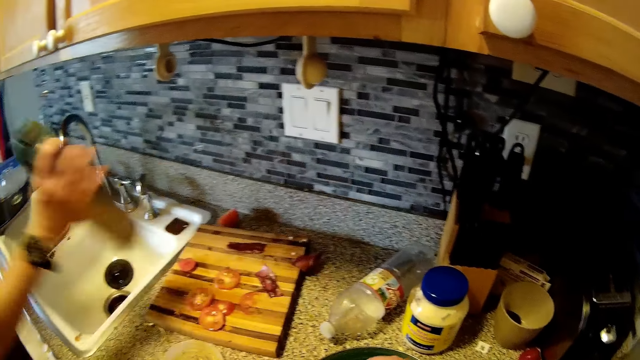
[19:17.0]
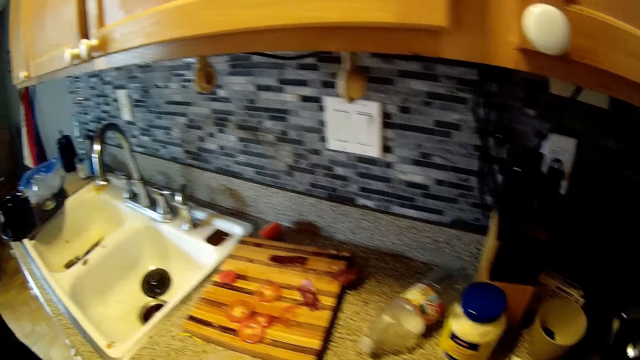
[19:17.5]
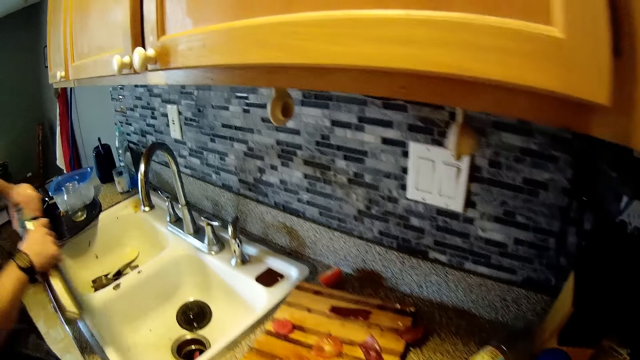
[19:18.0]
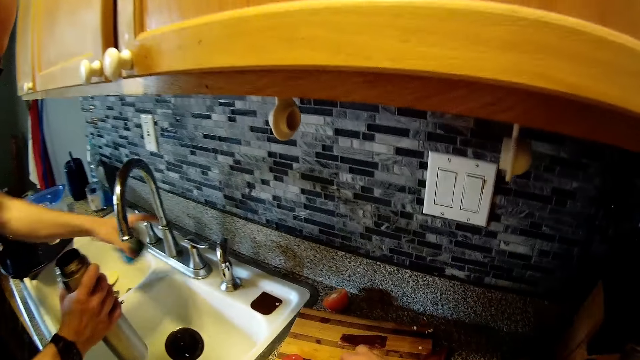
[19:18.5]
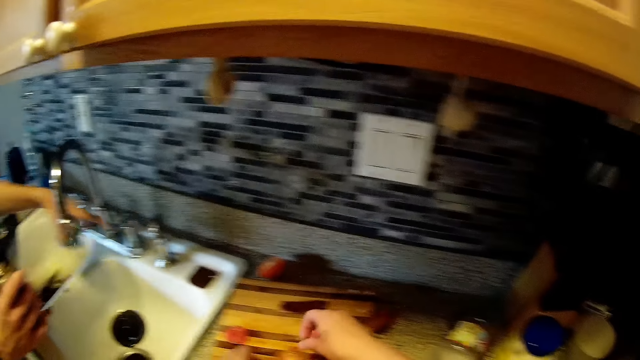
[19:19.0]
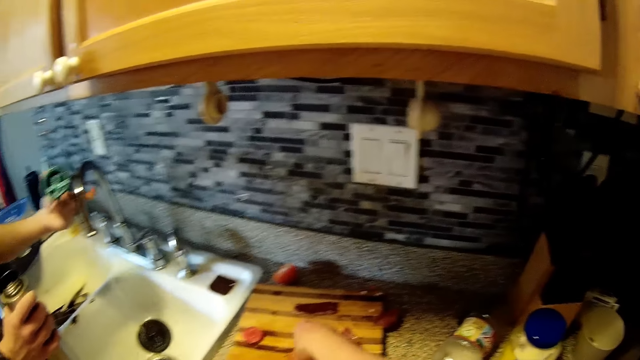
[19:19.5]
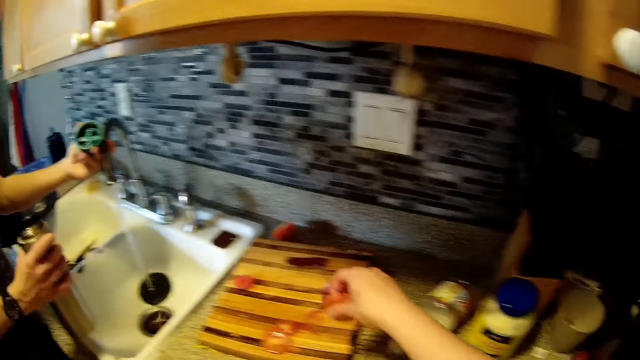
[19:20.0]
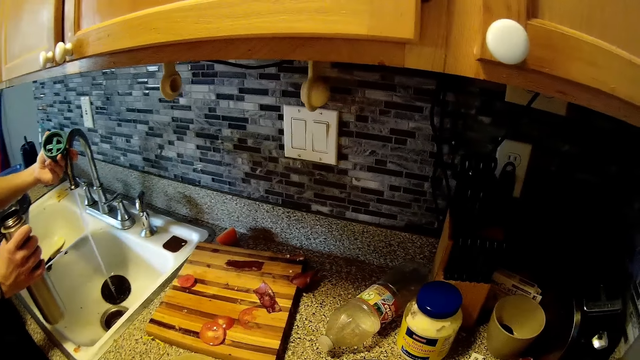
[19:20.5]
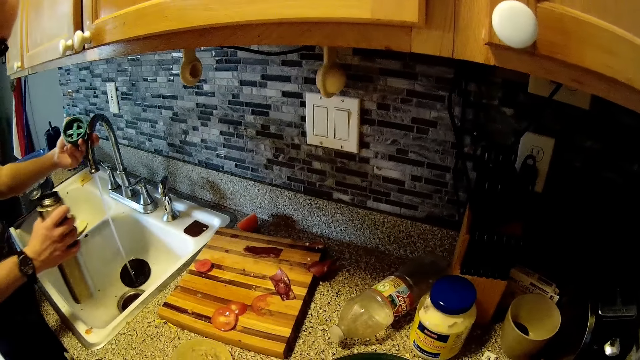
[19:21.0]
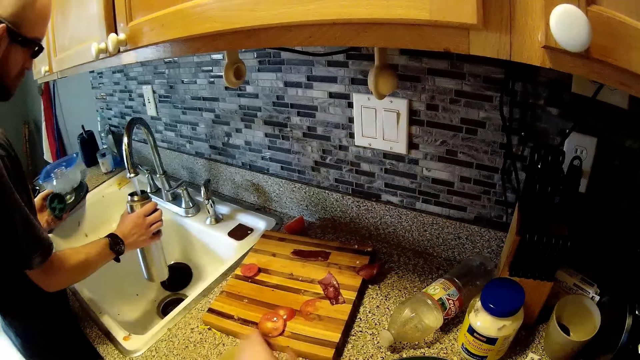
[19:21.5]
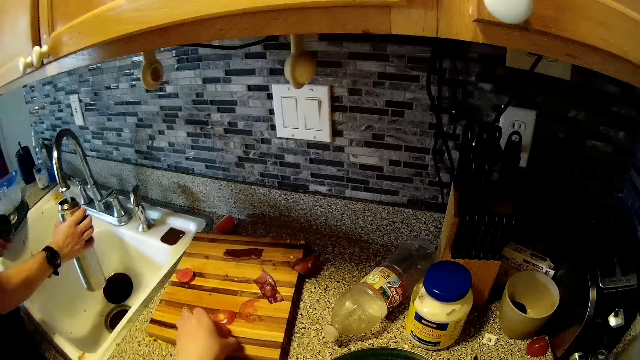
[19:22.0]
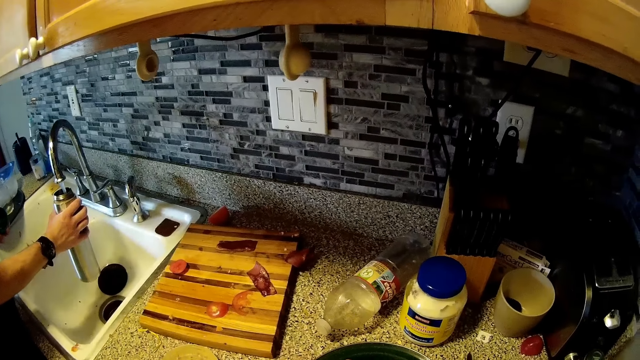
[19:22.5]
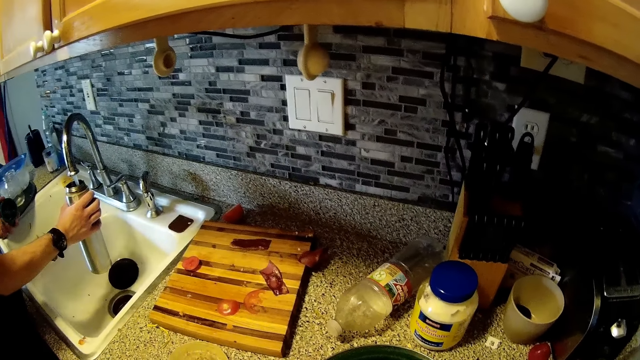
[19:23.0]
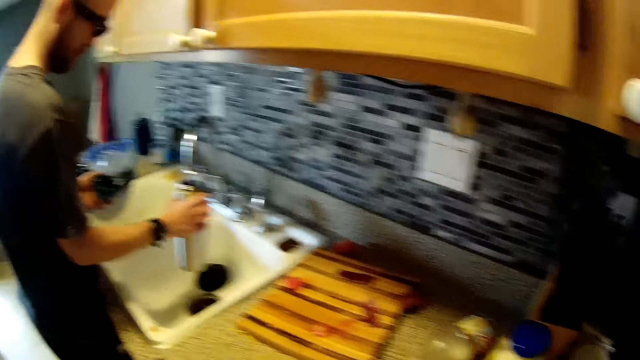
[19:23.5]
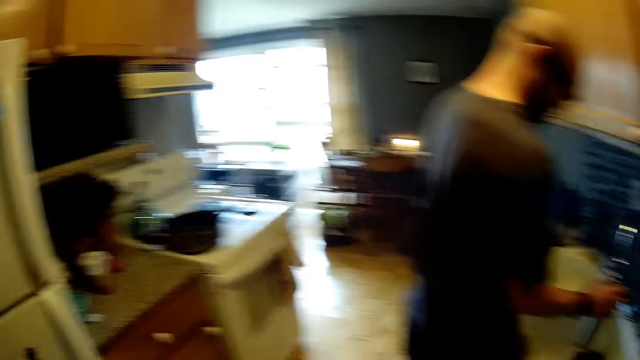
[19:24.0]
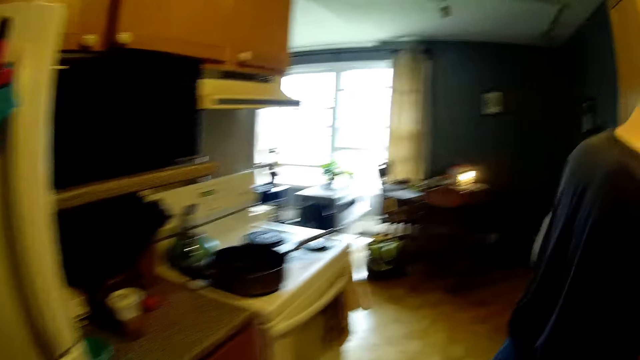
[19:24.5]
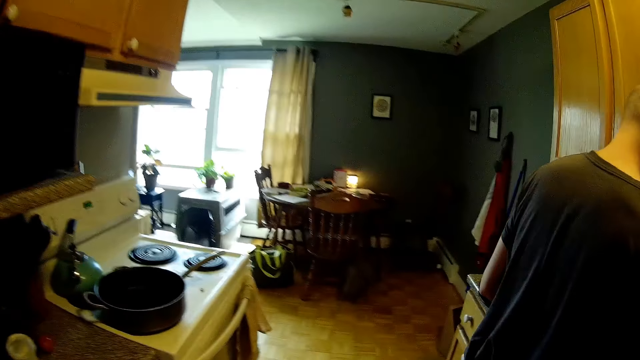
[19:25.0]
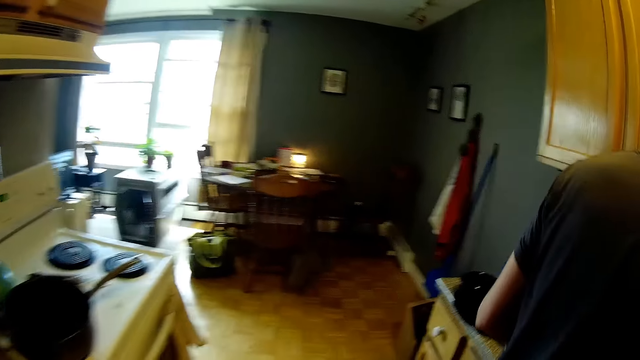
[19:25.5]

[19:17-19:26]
The man picks the water flask from the kitchen countertop with his right hand. The man opens the water flask with his left hand. The man turns the lever faucet with his left hand. The camera wearer picks a slice of tomato from the chopping board with her left hand. The man turns a faucet extender with his left hand. The camera wearer picks a slice of tomato from the chopping board with her right hand. The man collects water from the faucet extender with the water flask in his right hand. The camera wearer picks a slice of tomato from the chopping board with her left hand.

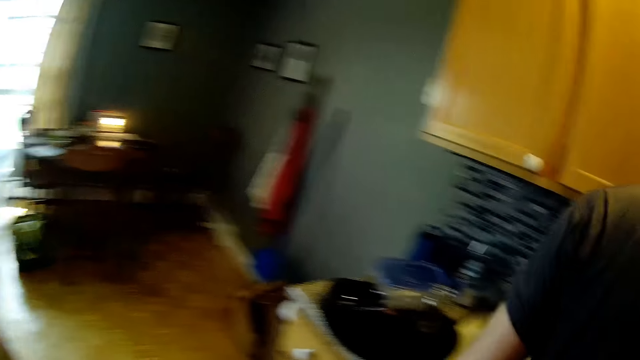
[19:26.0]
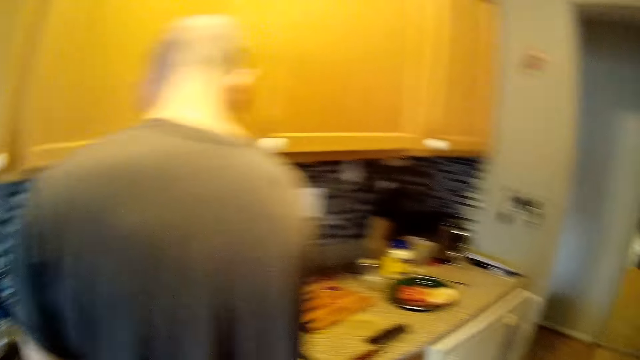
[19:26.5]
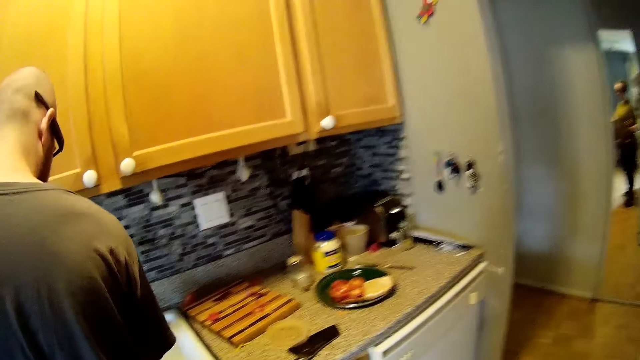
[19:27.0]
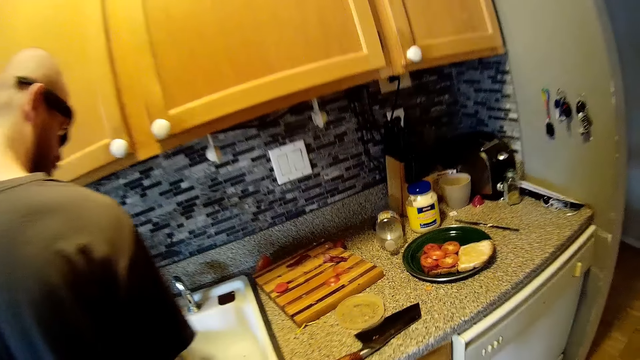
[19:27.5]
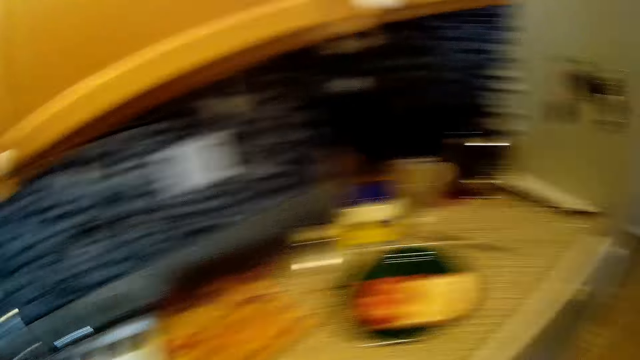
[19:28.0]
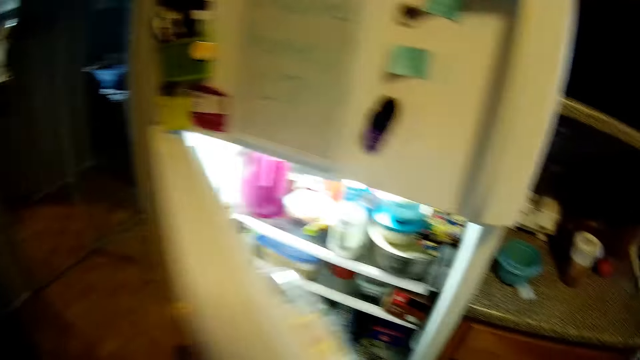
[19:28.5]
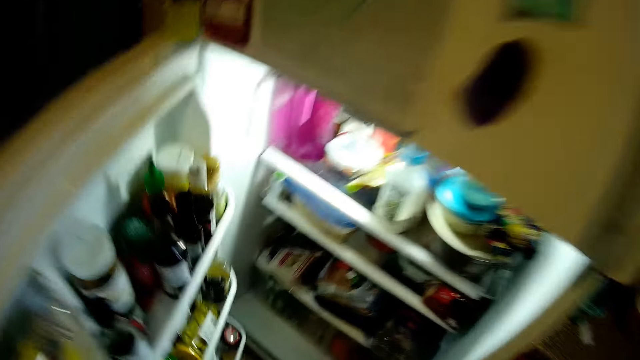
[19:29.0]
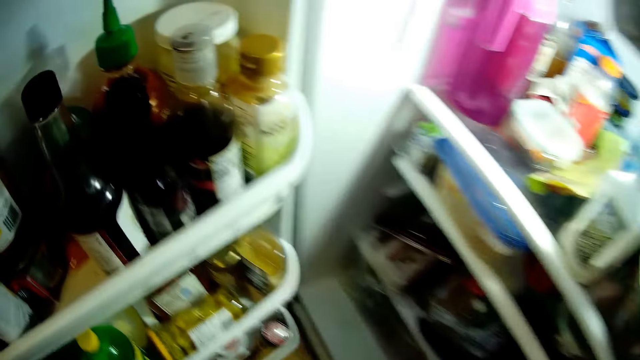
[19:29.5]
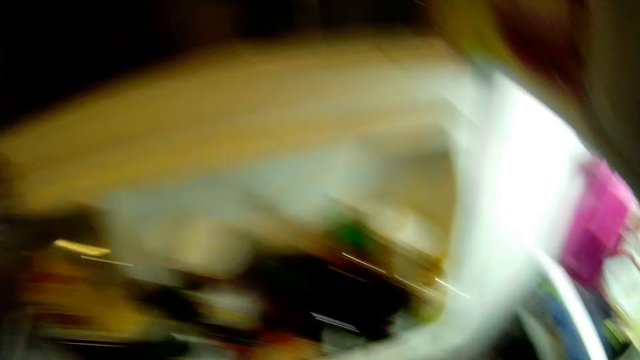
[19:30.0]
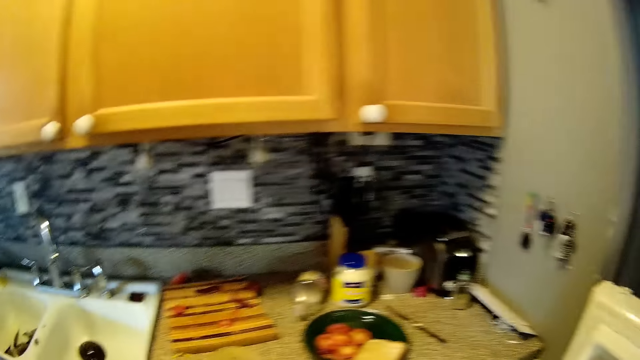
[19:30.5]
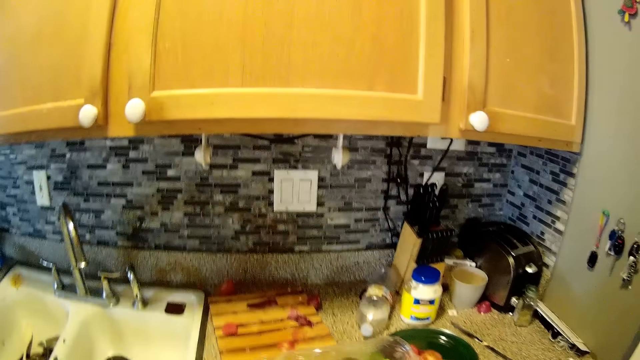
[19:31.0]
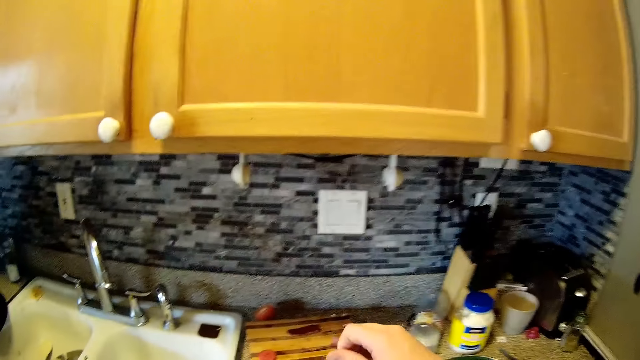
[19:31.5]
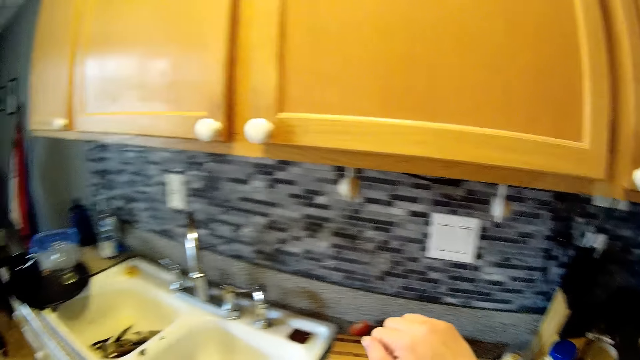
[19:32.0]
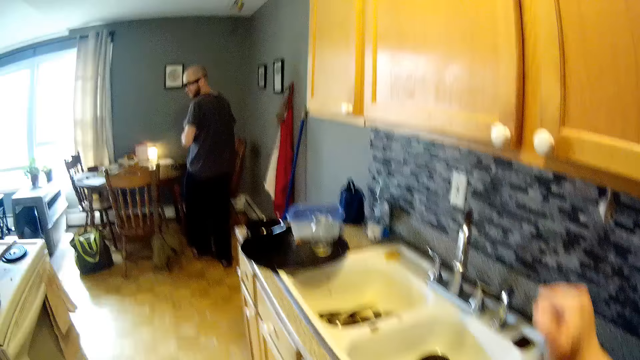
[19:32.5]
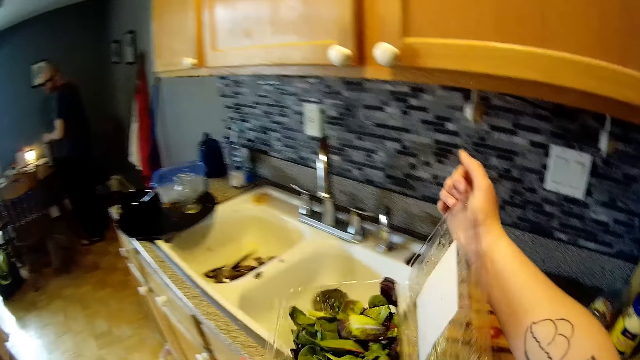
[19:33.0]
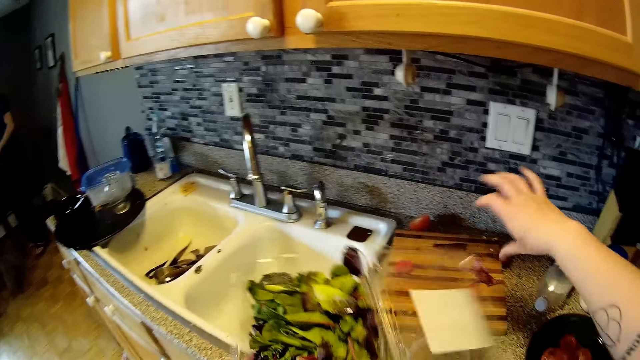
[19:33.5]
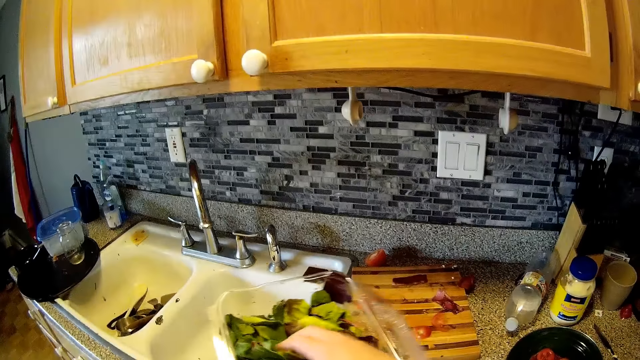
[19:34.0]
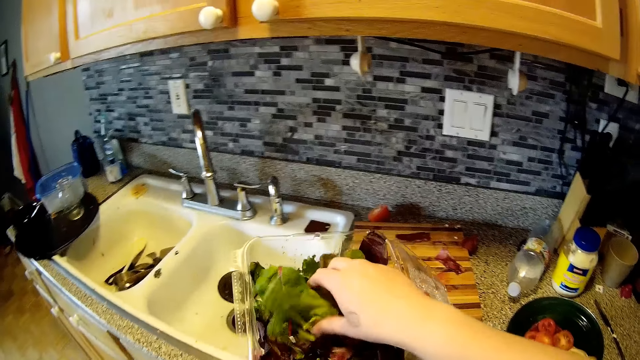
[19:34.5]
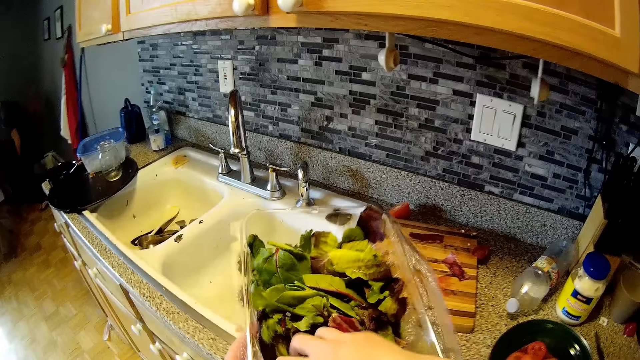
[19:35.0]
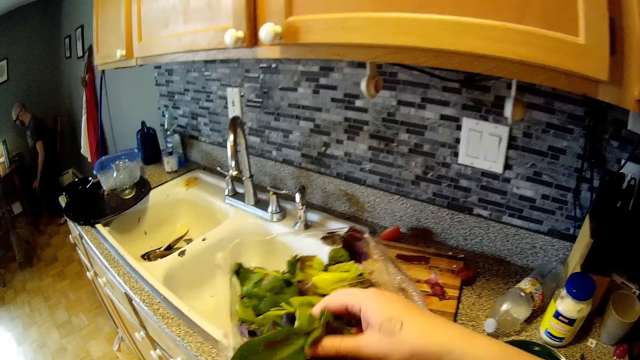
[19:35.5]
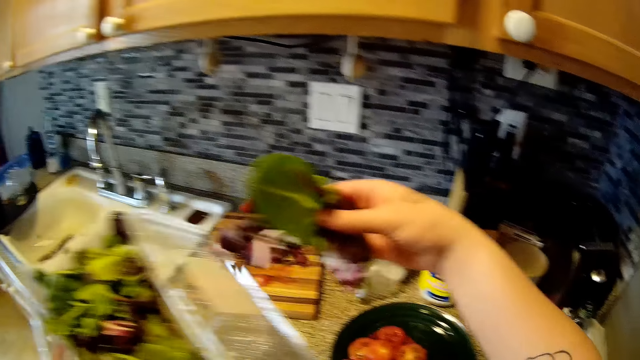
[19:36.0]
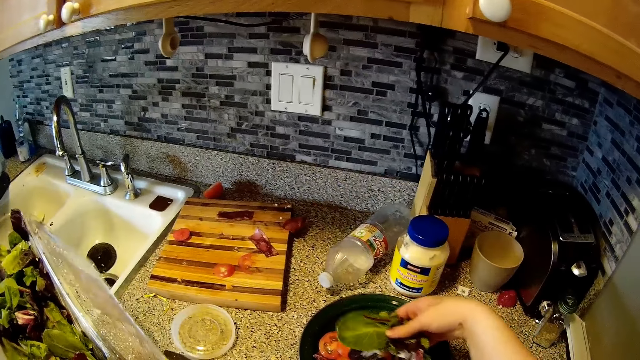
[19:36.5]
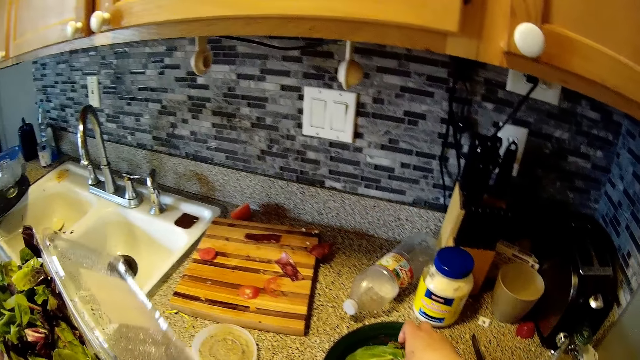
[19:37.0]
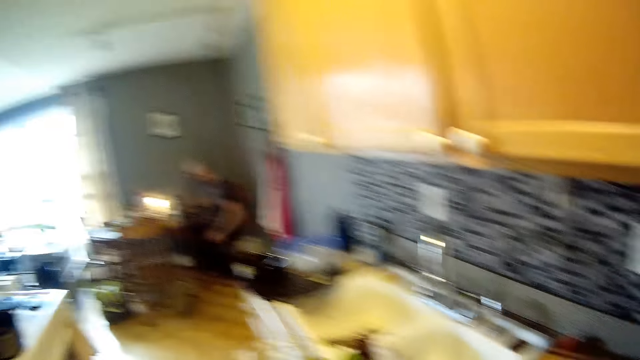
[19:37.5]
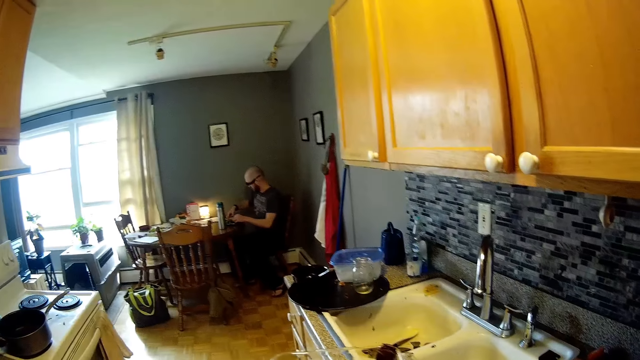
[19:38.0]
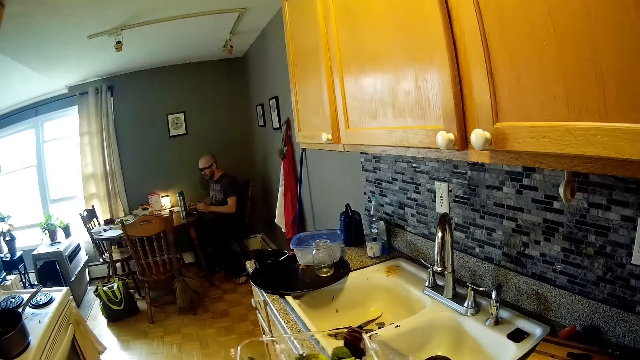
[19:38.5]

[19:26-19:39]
The camera wearer interacts with the man in the kitchen. She opens the fridge with her right hand. She picks a container or rubber. She interacts with the man in the kitchen. She carries the rubber of vegetables with both hands. She opens the rubber of vegetables with her right hand. She puts the container on the kitchen counter. She selects vegetables from the rubber with her right hand. She puts the vegetables in a plate on the kitchen countertop with her right hand. The man takes his left hand off his side on the dining.
